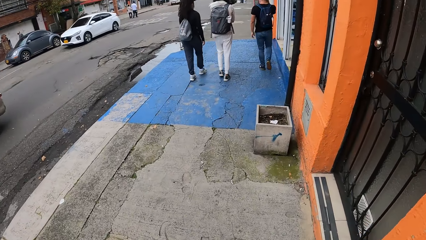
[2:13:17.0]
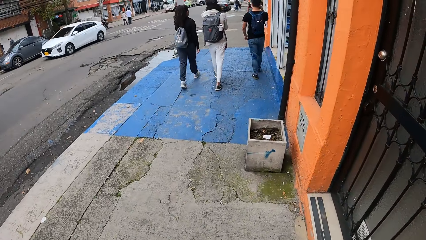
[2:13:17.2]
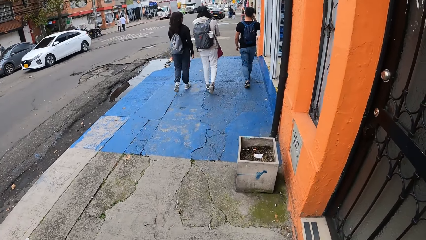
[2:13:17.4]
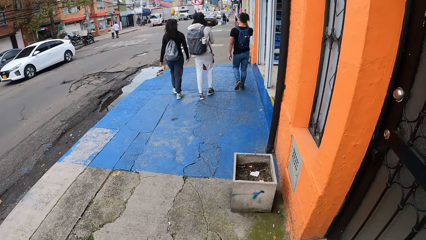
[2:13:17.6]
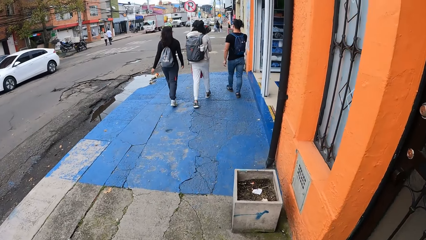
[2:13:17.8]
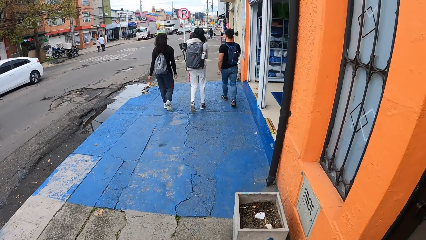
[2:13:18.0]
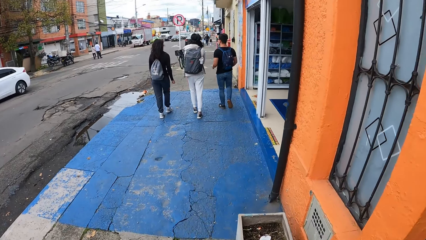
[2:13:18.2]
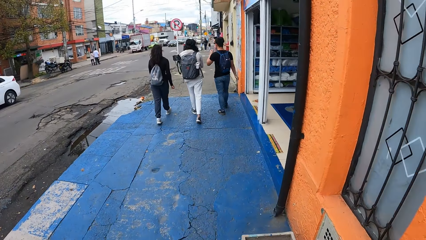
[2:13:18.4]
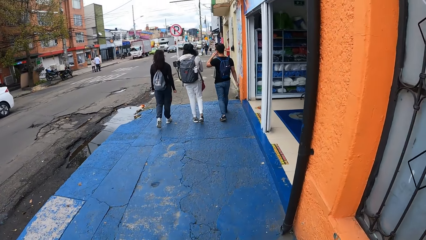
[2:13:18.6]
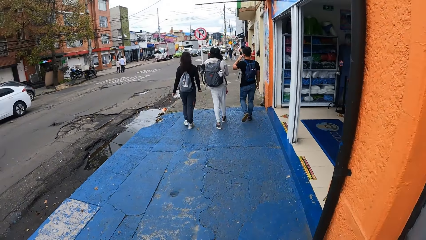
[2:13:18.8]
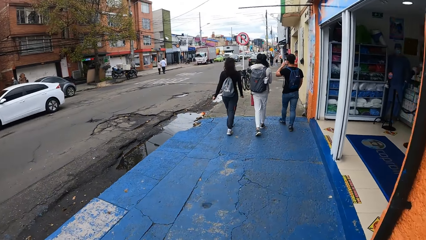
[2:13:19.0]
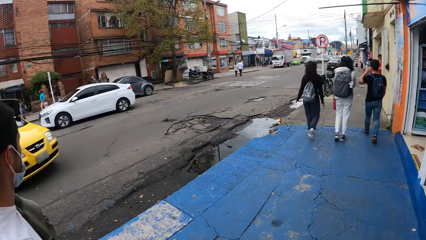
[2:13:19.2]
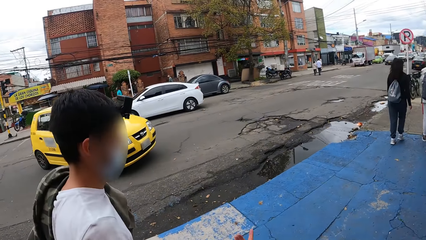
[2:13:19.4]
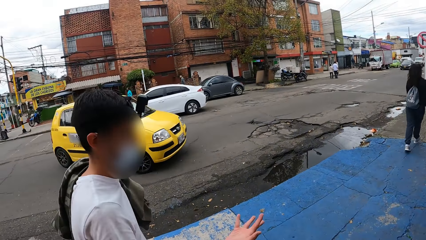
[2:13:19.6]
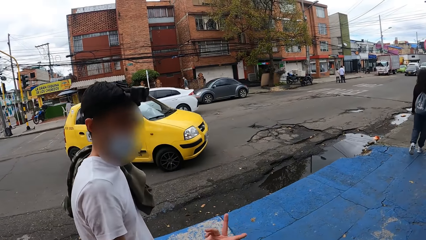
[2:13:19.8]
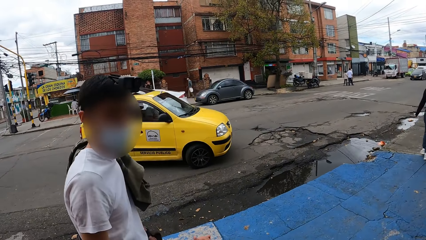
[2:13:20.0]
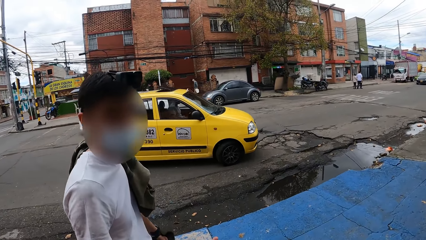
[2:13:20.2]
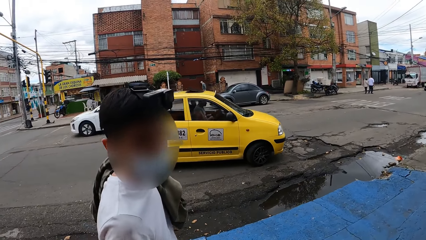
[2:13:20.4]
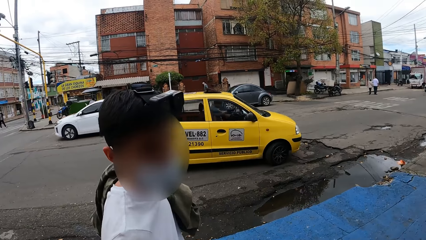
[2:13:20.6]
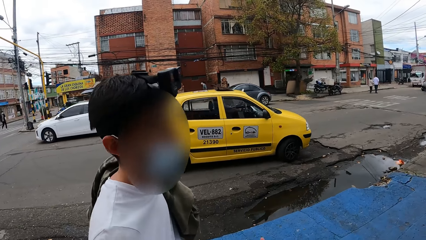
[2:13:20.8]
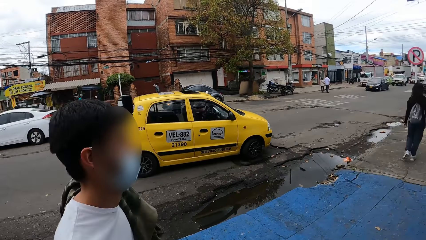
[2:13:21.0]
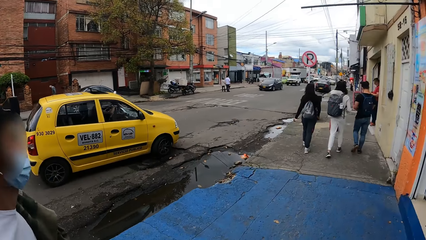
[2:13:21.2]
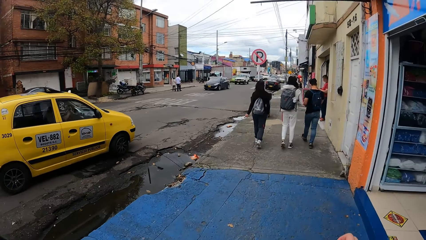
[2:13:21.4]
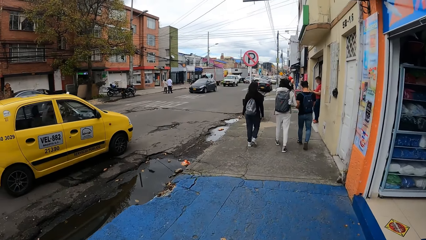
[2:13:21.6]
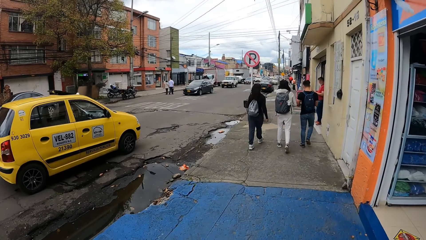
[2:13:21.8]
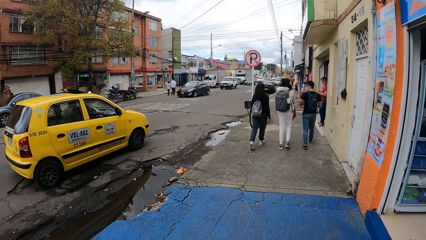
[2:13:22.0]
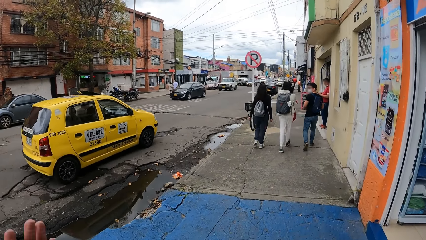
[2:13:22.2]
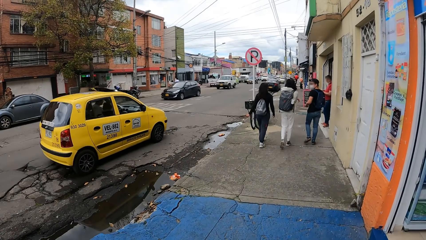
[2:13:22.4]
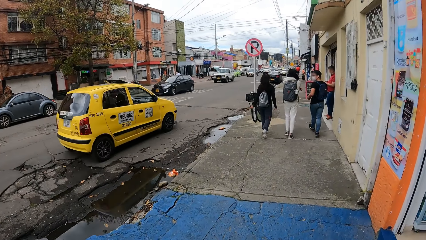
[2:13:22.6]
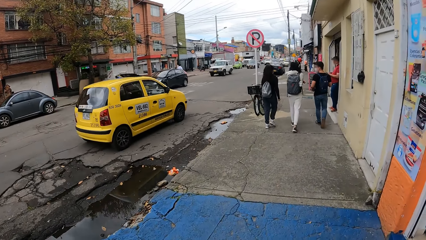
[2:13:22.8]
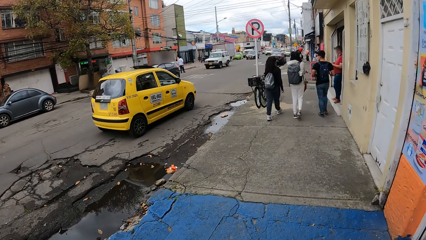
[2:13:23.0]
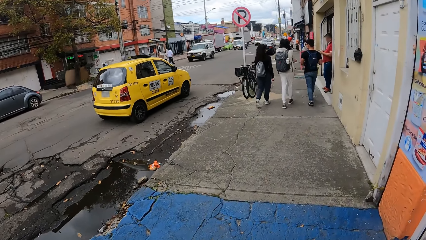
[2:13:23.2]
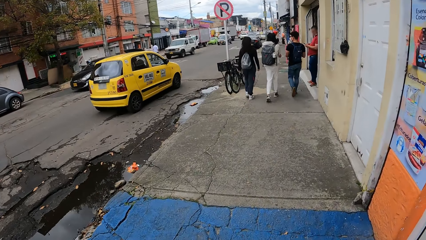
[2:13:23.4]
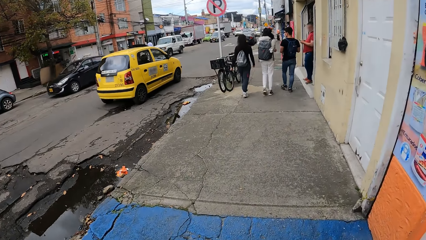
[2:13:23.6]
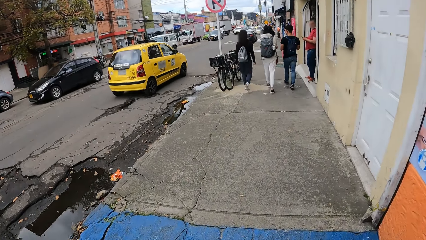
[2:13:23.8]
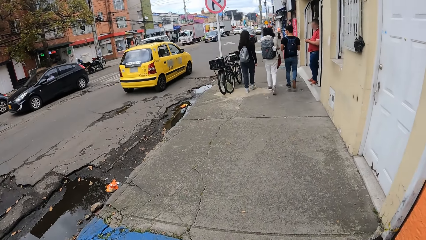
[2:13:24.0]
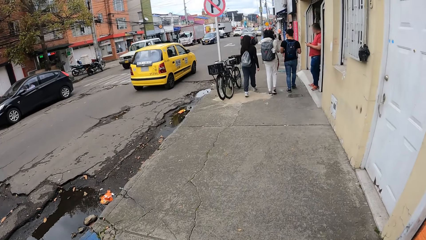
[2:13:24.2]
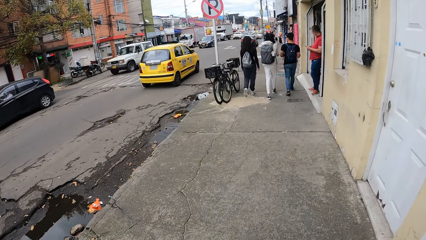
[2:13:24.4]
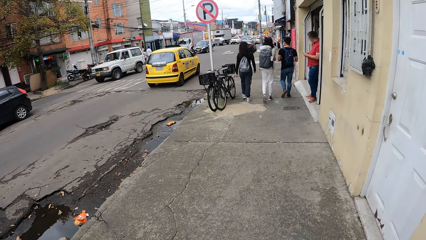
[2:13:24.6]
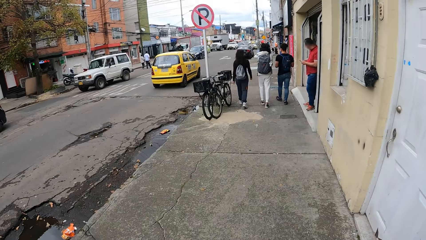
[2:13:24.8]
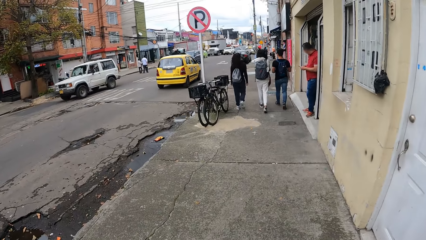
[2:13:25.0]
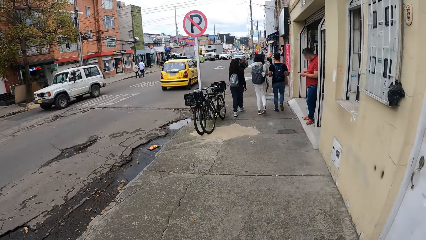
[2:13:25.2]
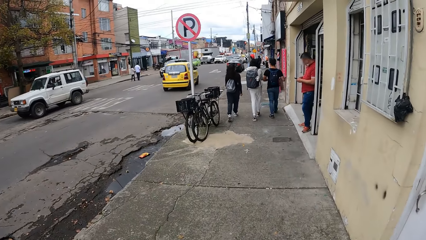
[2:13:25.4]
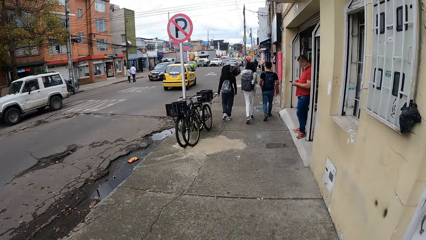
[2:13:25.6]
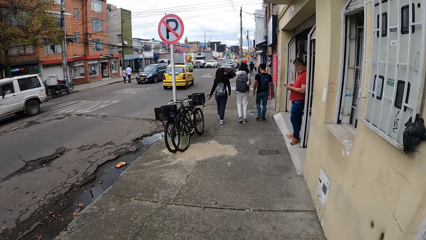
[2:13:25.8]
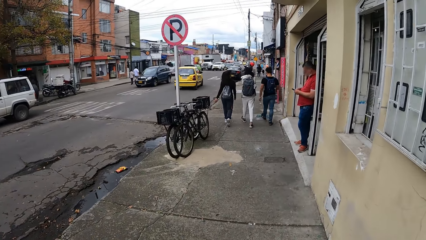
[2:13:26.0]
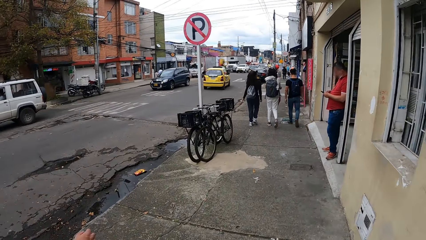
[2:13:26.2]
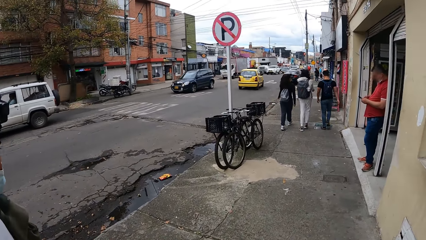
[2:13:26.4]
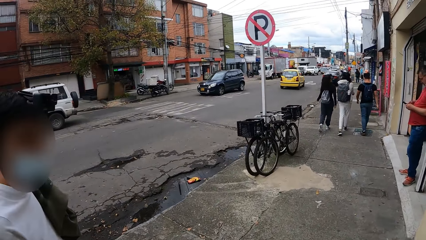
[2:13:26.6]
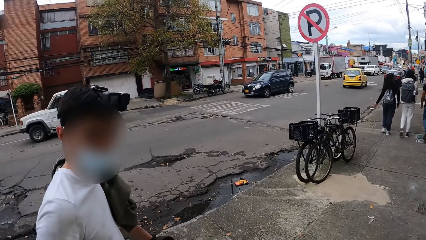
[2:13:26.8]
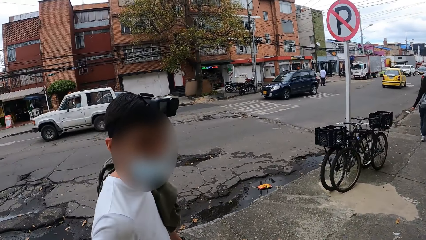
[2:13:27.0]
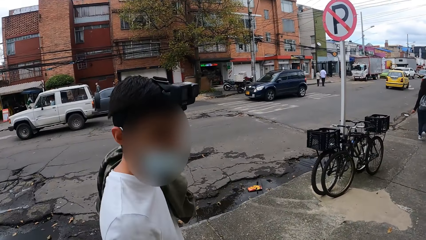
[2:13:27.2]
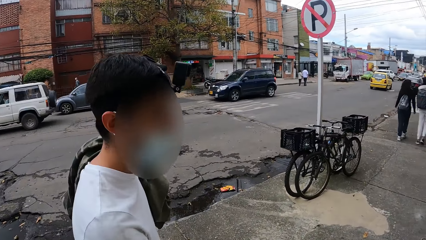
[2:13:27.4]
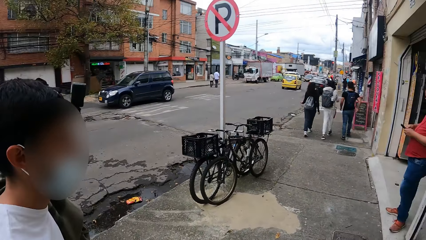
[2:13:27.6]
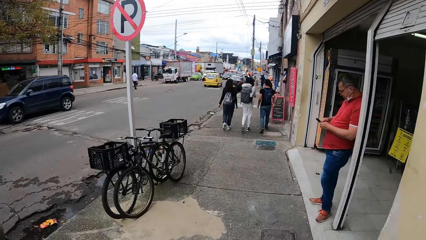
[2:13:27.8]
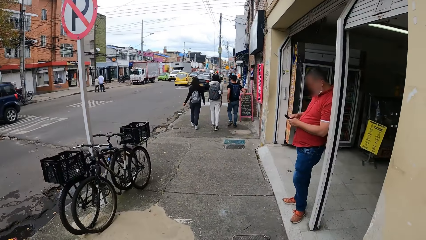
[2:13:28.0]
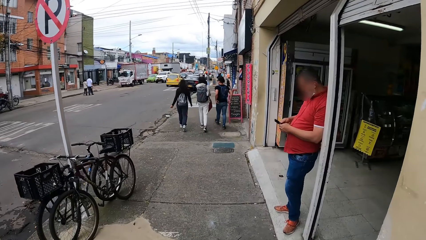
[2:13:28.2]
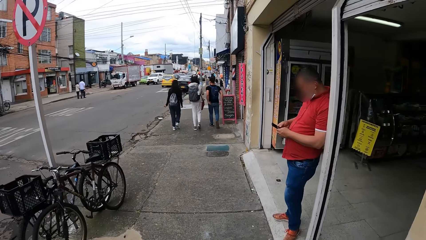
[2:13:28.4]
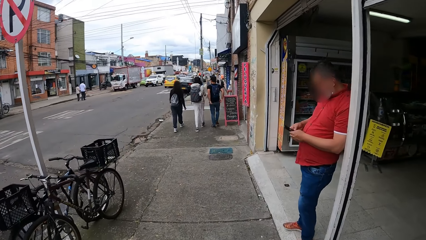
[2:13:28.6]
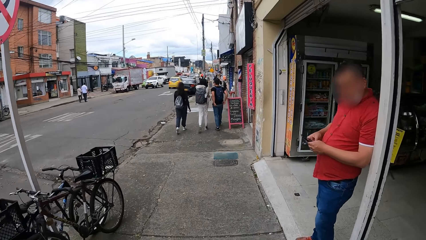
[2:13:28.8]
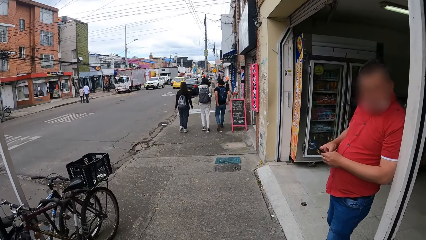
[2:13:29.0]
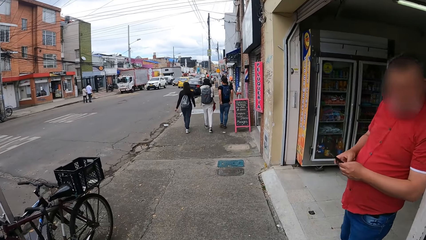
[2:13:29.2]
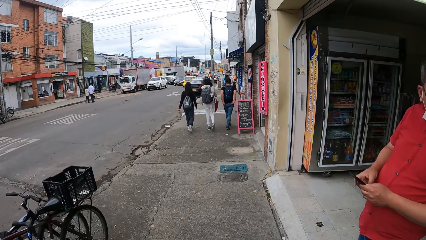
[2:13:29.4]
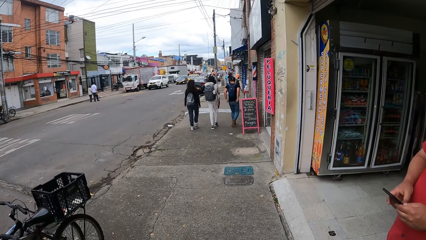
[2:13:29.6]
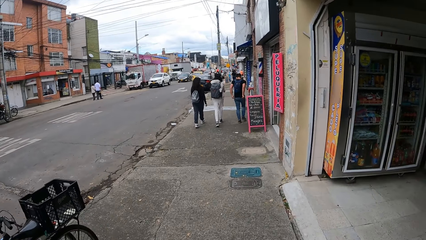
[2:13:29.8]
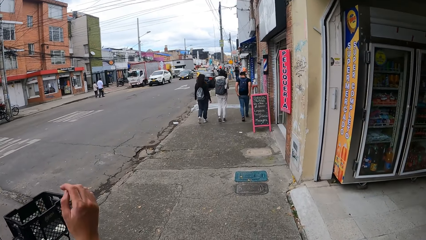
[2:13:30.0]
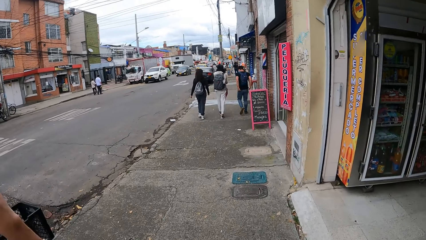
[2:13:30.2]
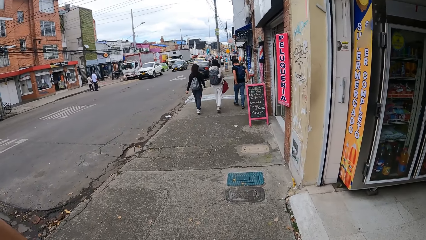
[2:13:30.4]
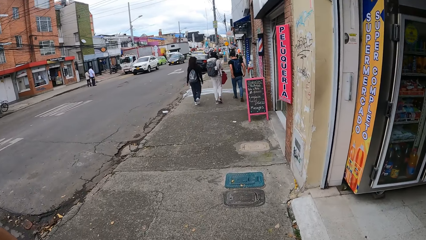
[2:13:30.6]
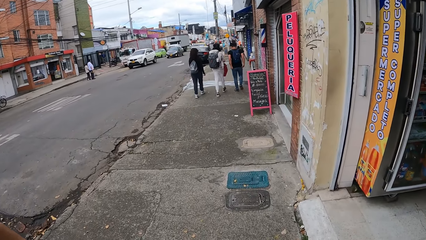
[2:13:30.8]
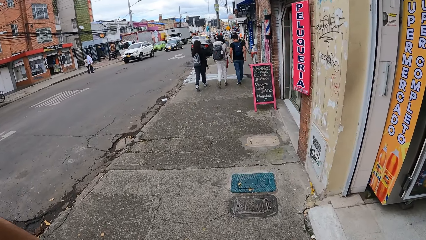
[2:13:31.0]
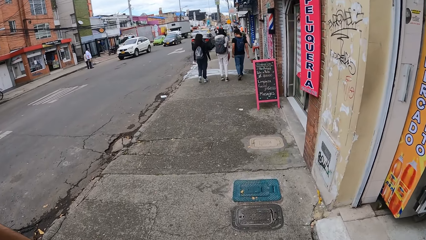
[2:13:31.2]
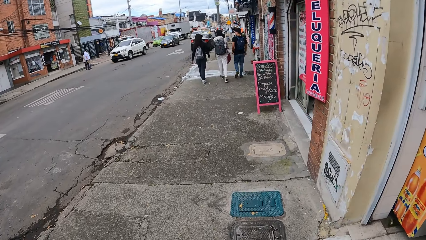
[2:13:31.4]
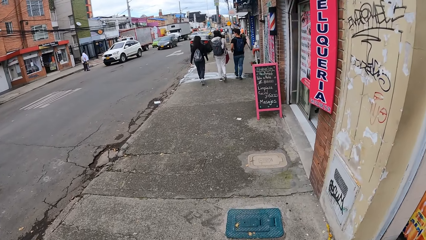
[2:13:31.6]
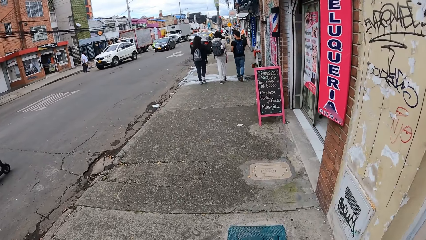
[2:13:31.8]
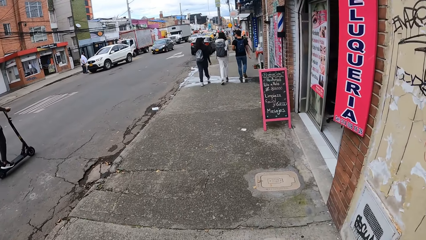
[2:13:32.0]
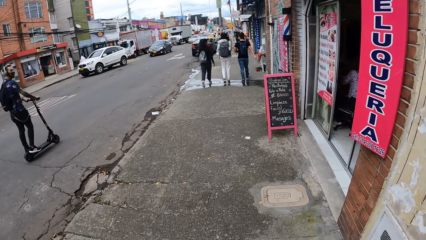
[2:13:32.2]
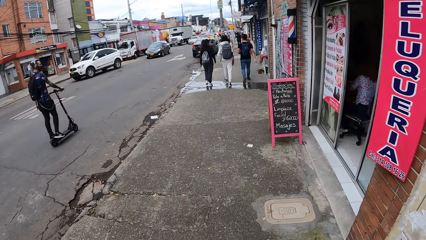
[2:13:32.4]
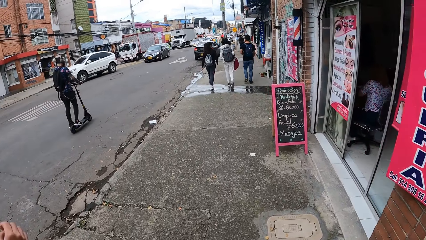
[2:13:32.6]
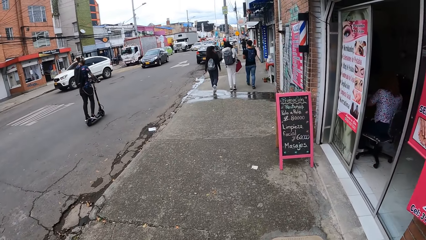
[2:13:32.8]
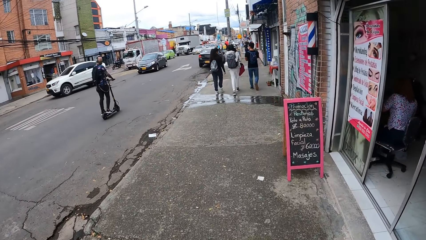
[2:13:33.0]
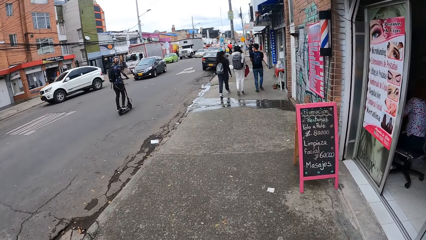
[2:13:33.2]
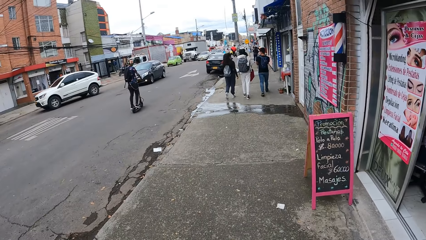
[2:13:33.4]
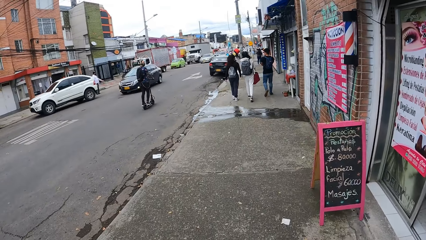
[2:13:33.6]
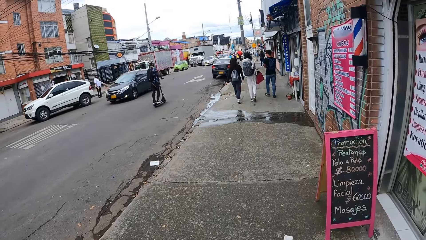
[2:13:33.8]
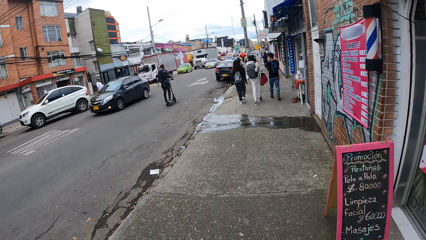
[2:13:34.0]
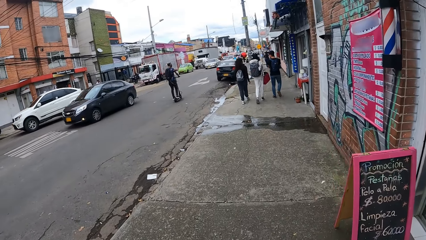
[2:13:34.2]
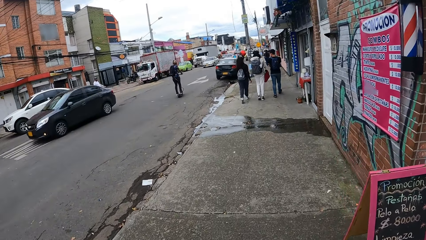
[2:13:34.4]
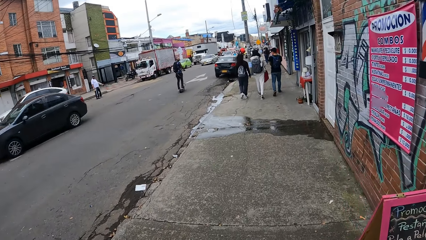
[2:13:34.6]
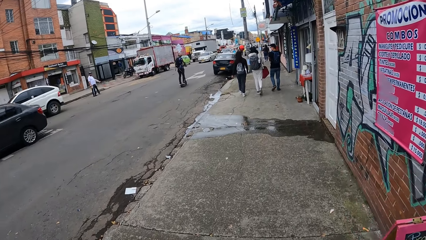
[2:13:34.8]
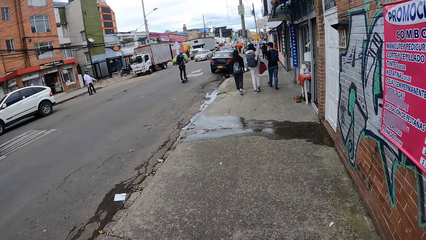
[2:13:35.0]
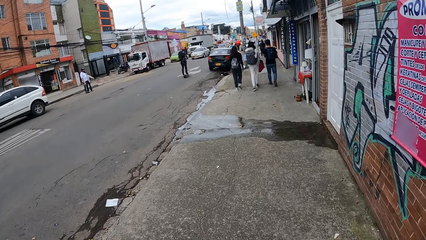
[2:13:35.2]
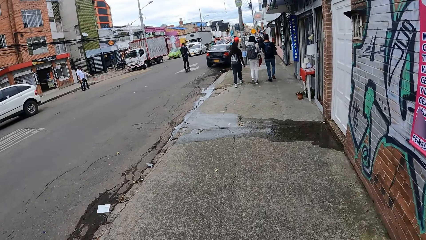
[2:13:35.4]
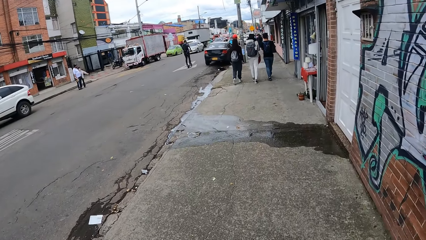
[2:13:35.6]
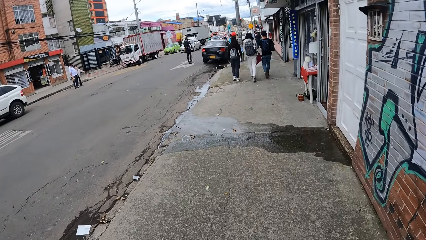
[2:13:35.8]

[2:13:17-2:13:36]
The camera wearer looks around the road. A car drives past the camera wearer. The camera wearer walks along the road with a man. The man converses with the camera wearer. The camera wearer looks at another man. A man rides past the camera wearer with a scooter.
